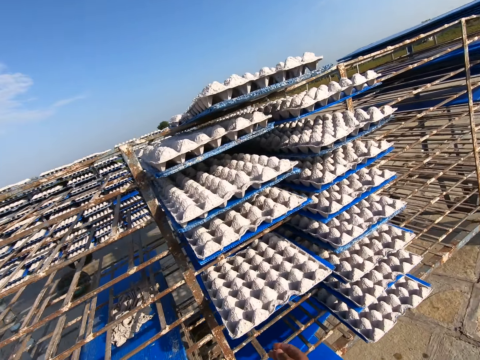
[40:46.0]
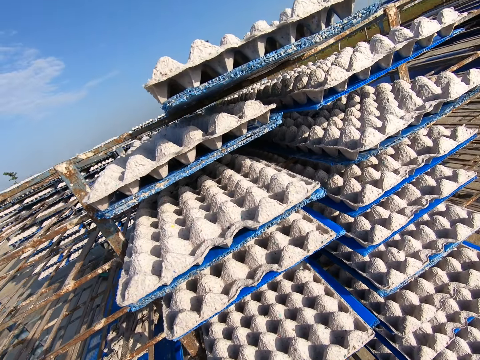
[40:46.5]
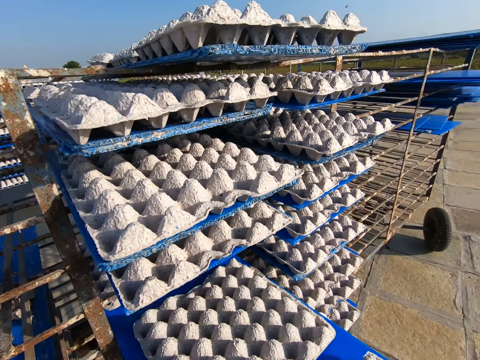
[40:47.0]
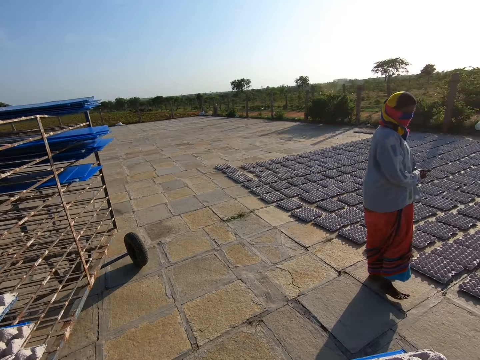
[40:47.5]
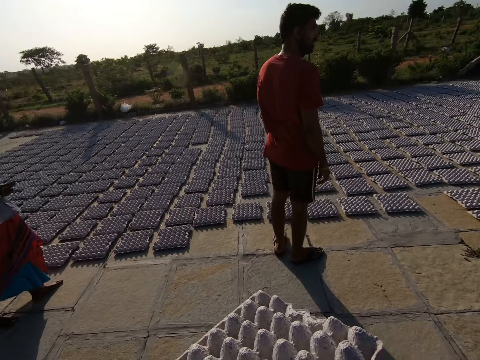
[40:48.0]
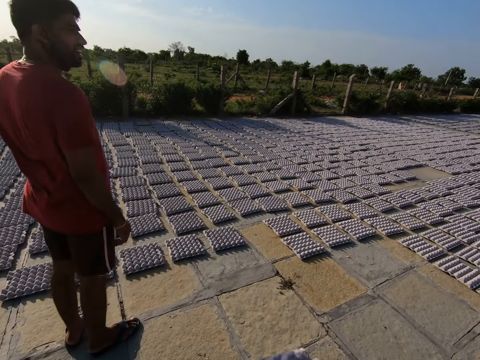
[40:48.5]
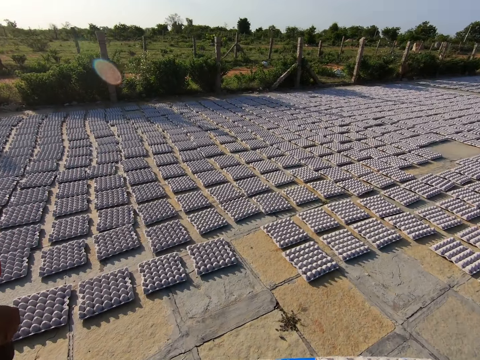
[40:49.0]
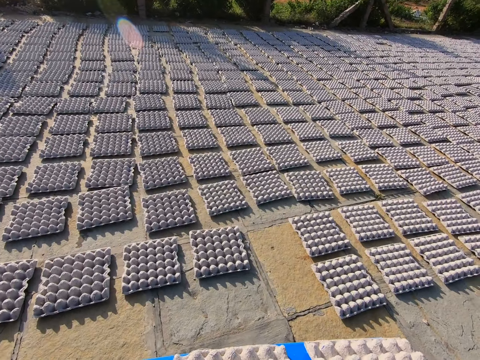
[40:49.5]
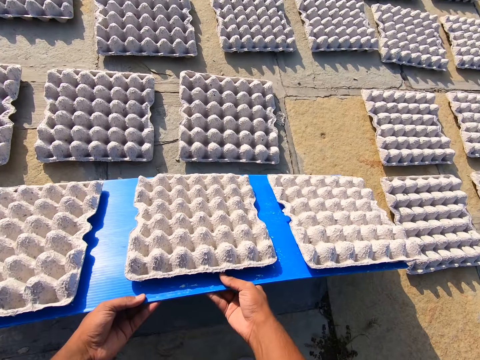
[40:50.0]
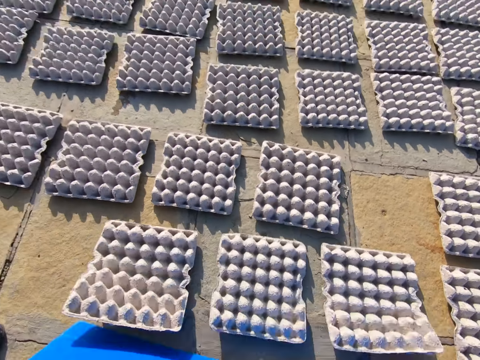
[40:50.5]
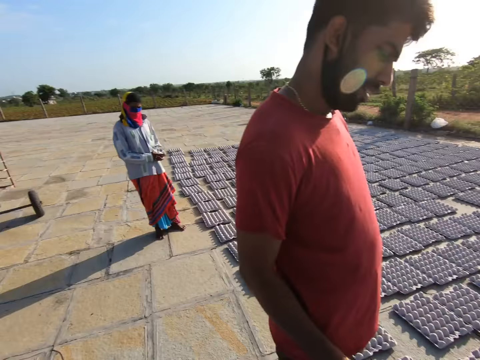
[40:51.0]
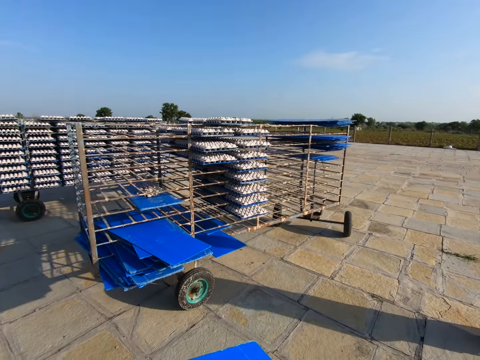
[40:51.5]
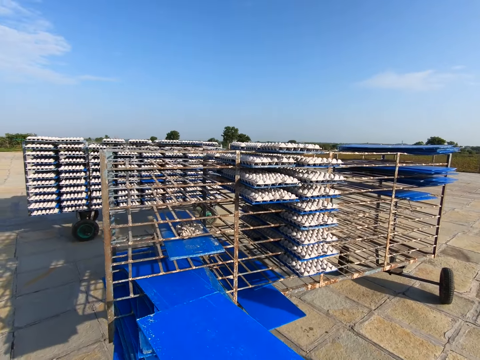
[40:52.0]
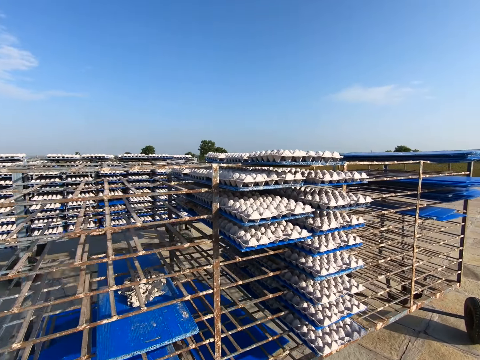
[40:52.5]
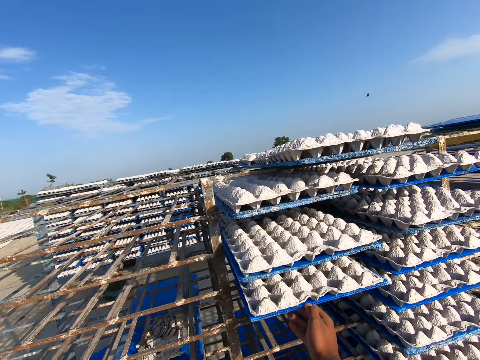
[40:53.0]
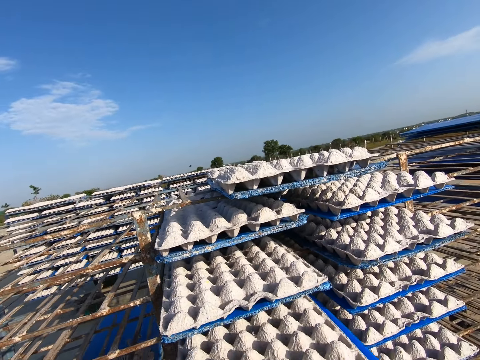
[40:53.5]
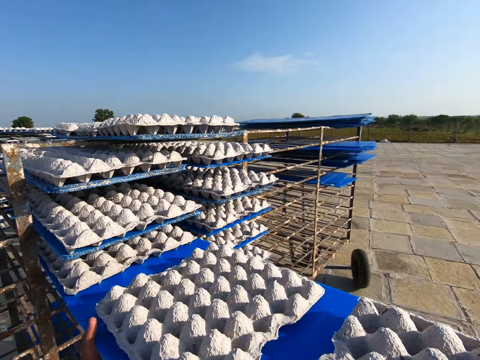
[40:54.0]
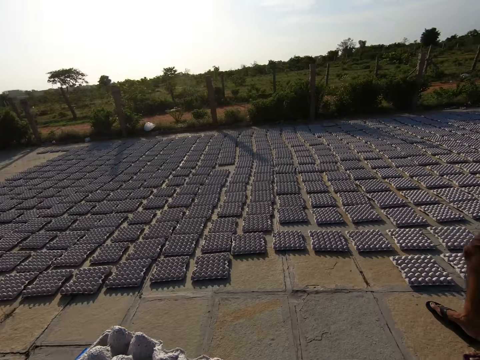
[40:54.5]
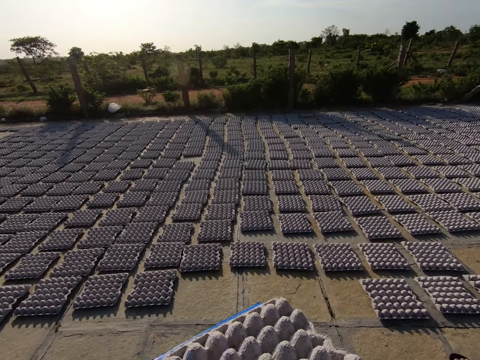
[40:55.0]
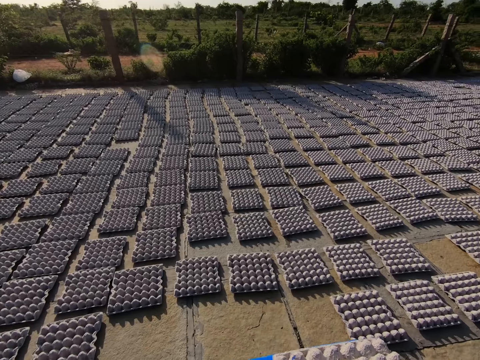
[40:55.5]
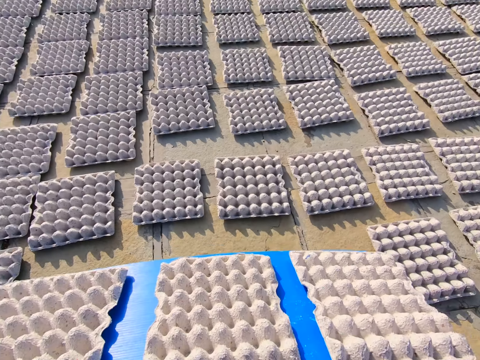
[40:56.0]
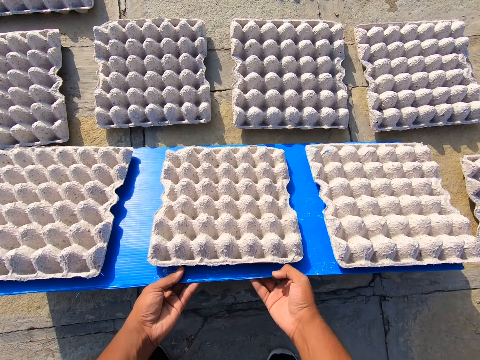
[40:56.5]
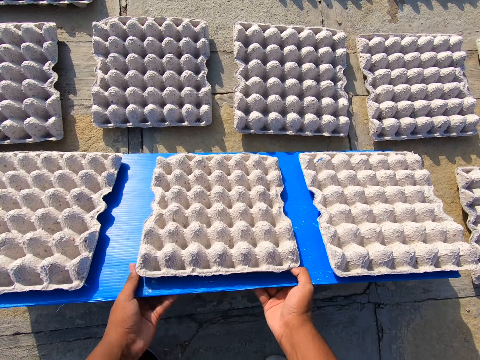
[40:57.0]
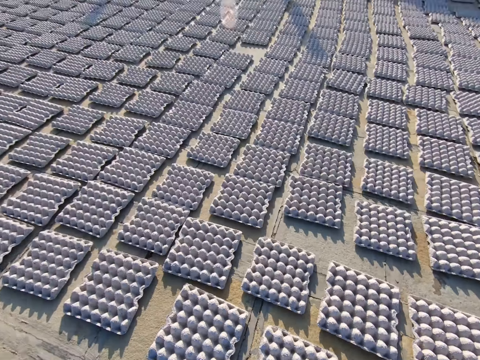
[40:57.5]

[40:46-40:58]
The camera wearer removes a tray of egg crates from the shelf or egg tray drying system with his hands. He carries the tray of egg crates with both hands and walks on the ground. He pours the egg crates from the tray on the floor with both hands. He walks on the ground. He puts the tray in the shelf with both hands. He removes a tray of egg crates from the shelf with his right hand. He carries the tray of egg crates with both hands and walks on the ground. He pours the egg crates from the tray on the floor with both hands.

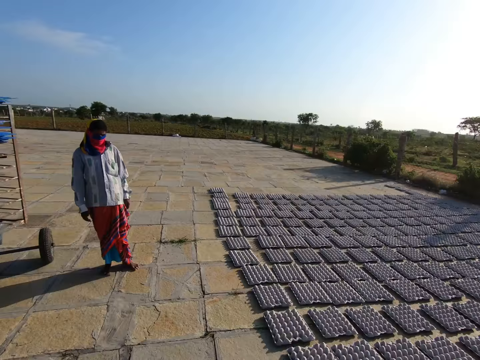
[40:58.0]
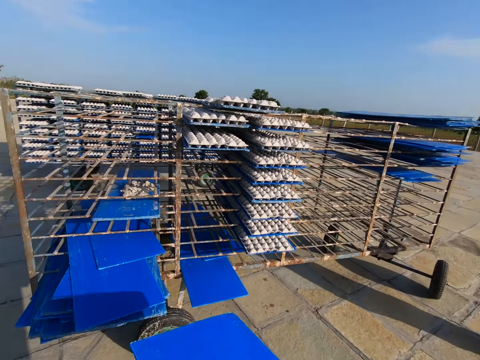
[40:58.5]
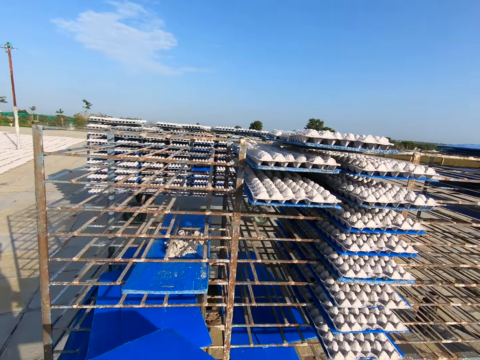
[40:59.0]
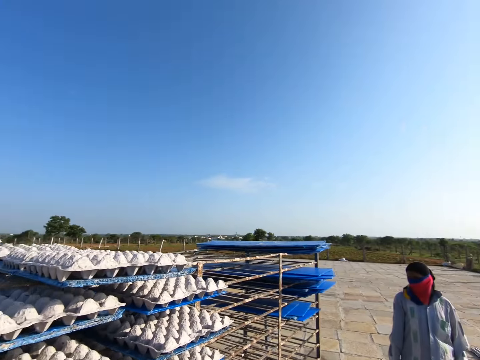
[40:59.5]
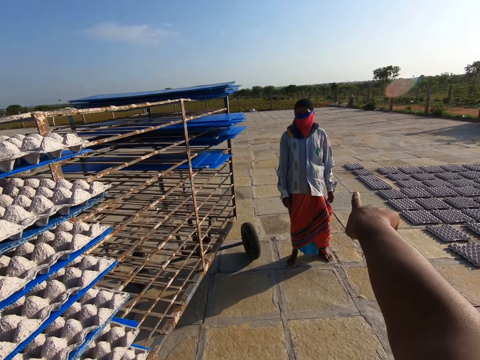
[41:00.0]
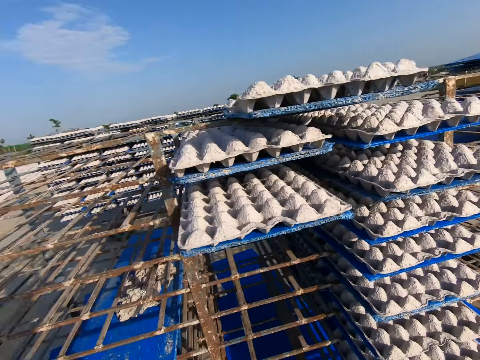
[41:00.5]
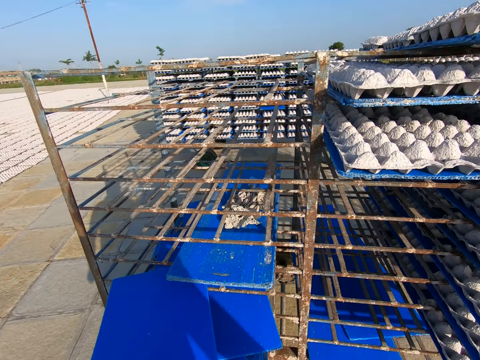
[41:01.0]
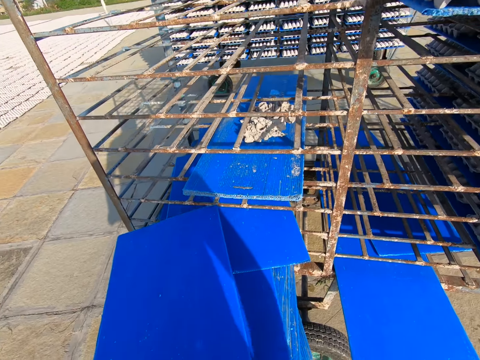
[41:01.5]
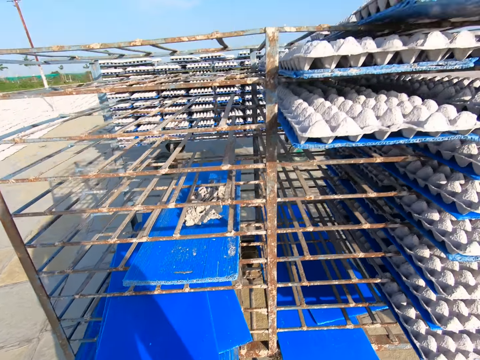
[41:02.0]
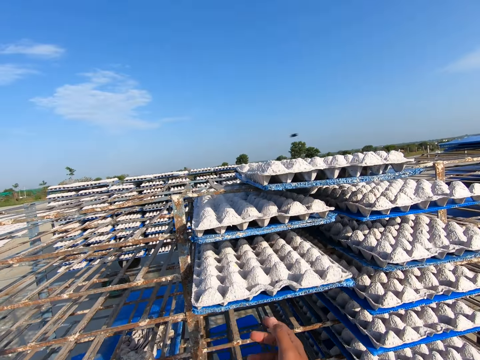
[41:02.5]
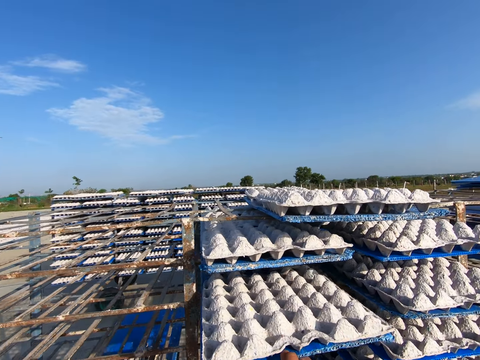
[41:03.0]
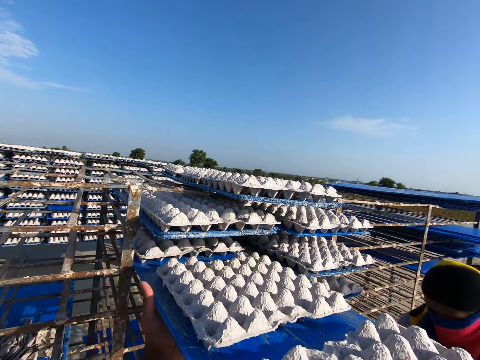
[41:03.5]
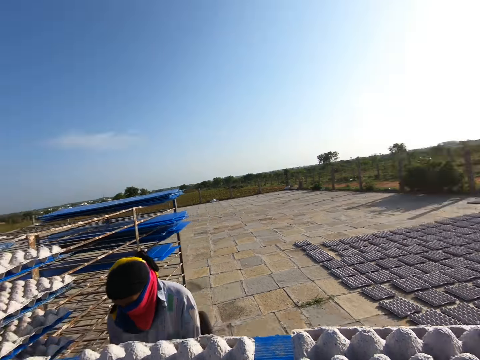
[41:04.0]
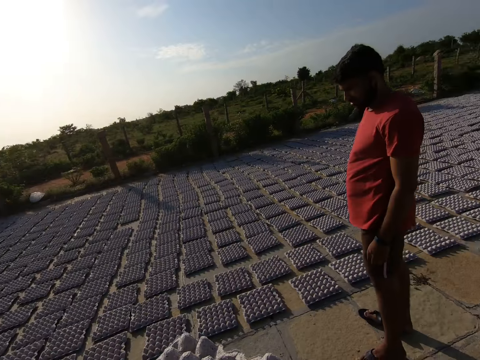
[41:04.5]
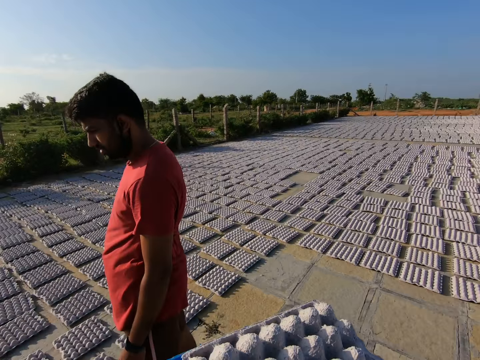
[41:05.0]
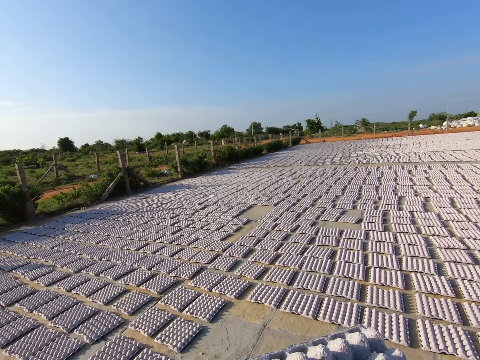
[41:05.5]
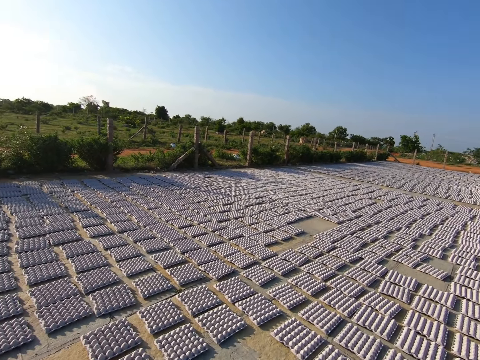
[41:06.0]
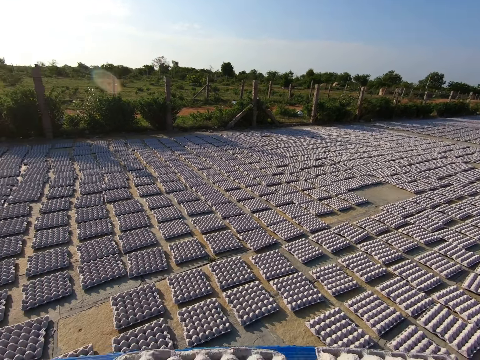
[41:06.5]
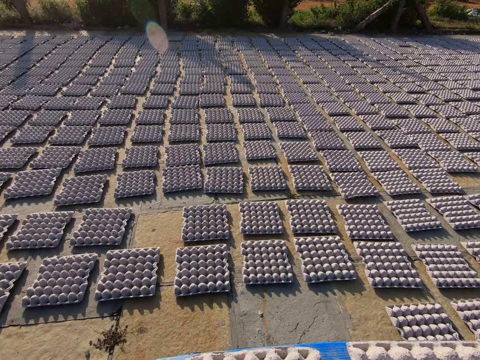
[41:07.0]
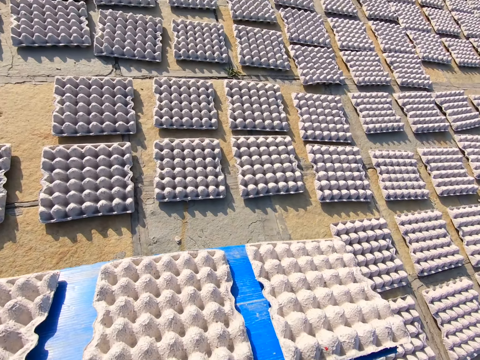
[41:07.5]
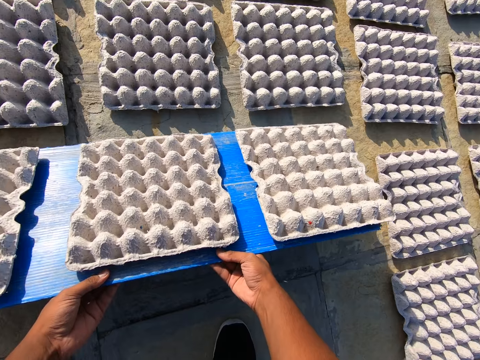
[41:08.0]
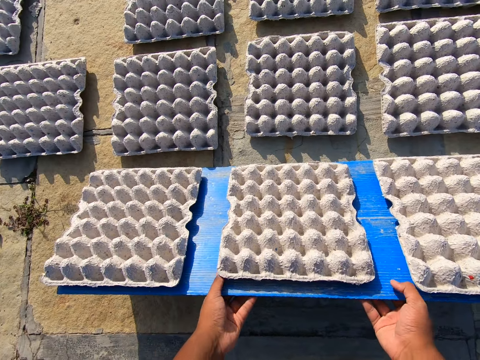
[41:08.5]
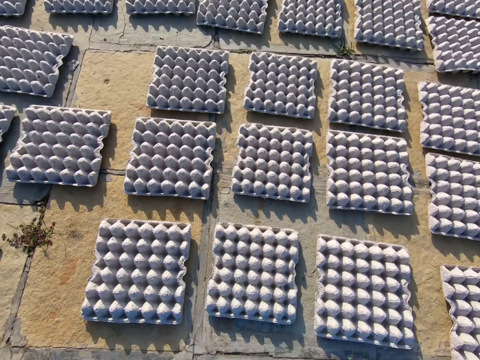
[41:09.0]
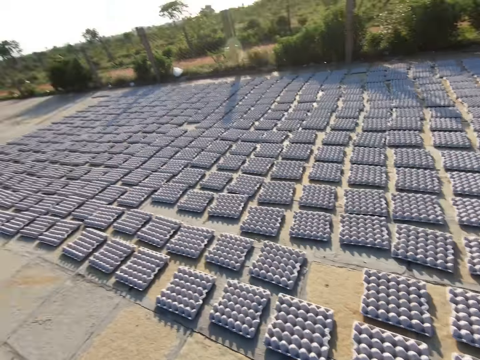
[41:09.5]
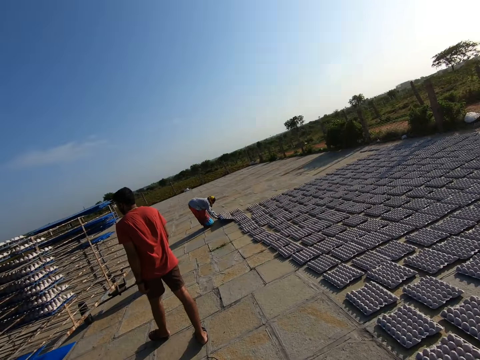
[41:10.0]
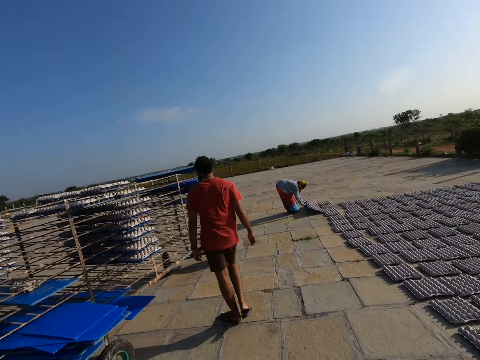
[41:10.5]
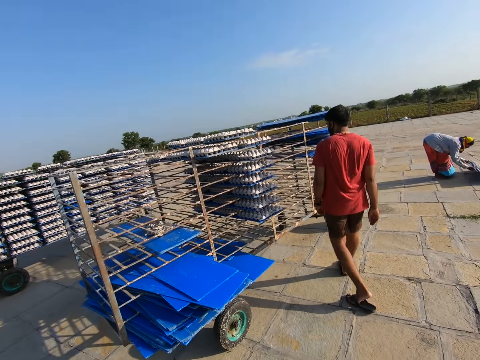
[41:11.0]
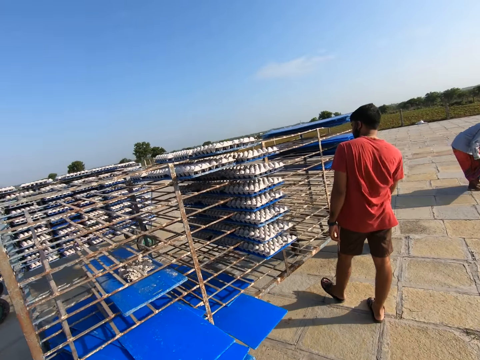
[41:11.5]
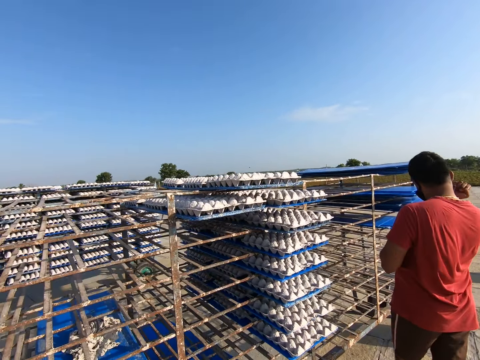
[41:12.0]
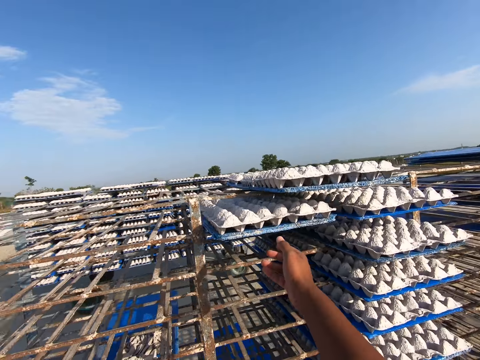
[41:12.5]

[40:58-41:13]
The camera wearer walks on the ground. He interacts with a woman. He puts the tray in the shelf with both hands. He removes a tray of egg crates from the shelf with his right hand. He removes the tray of egg crates from the shelf with his hands. He carries the tray of egg crates with both hands. He walks on the ground. He pours the egg crates from the tray on the floor with both hands. Another woman places a tray of egg crates on the floor with both hands. The camera wearer walks on the ground. The other woman pours the egg crates from the tray on the floor with both hands.
